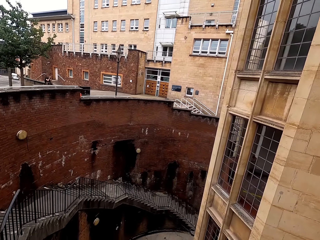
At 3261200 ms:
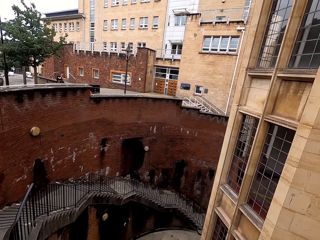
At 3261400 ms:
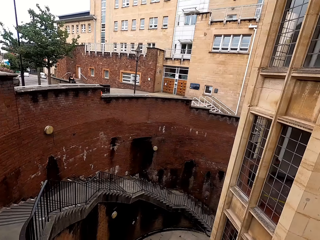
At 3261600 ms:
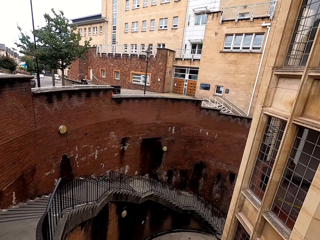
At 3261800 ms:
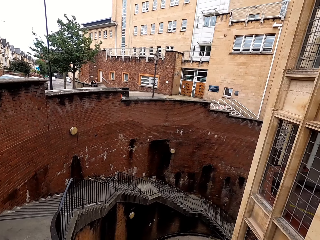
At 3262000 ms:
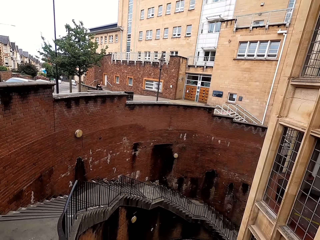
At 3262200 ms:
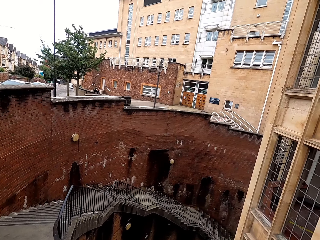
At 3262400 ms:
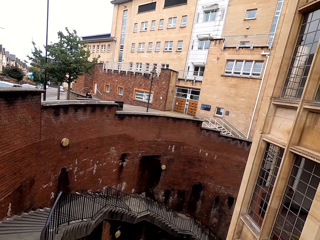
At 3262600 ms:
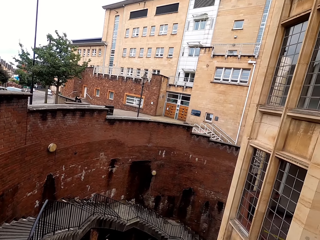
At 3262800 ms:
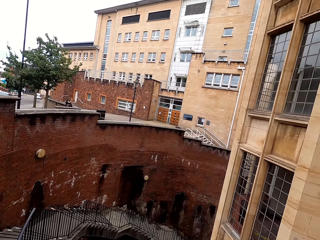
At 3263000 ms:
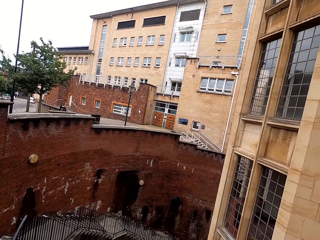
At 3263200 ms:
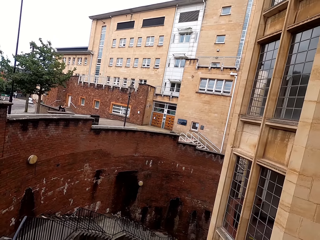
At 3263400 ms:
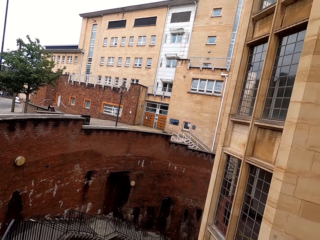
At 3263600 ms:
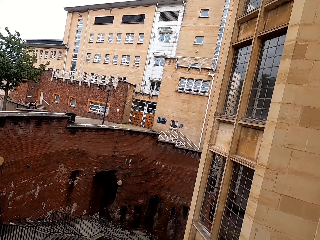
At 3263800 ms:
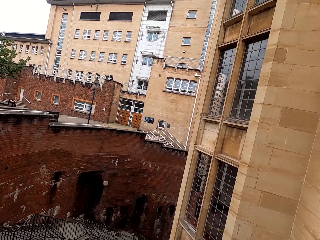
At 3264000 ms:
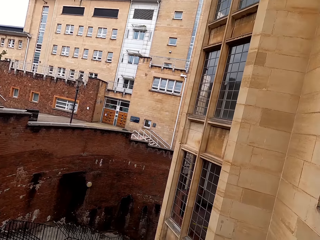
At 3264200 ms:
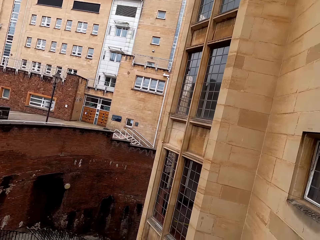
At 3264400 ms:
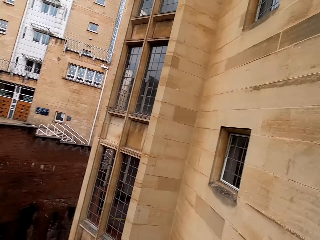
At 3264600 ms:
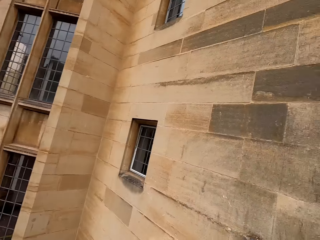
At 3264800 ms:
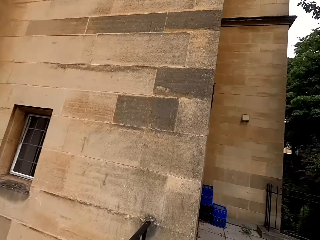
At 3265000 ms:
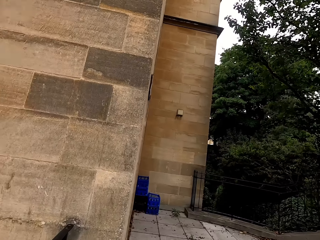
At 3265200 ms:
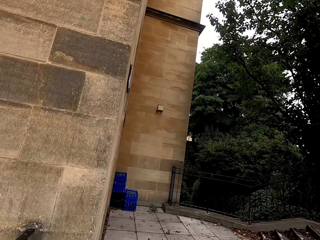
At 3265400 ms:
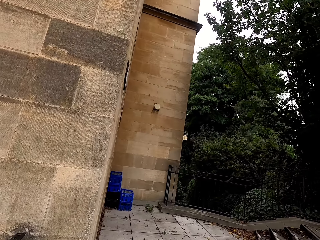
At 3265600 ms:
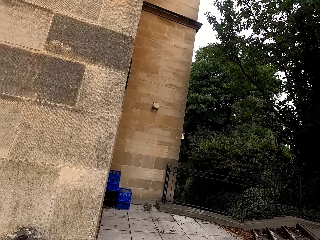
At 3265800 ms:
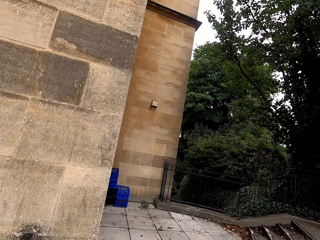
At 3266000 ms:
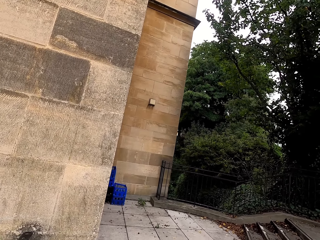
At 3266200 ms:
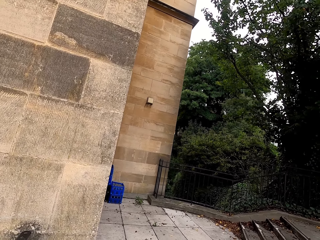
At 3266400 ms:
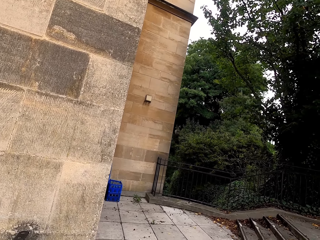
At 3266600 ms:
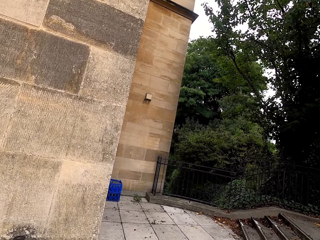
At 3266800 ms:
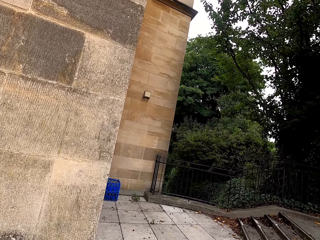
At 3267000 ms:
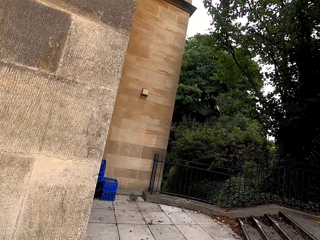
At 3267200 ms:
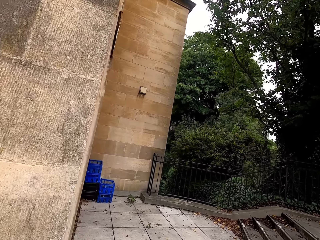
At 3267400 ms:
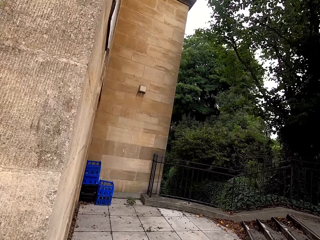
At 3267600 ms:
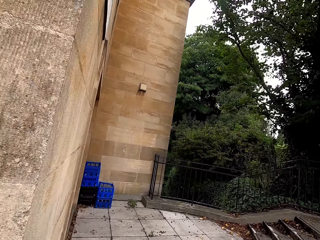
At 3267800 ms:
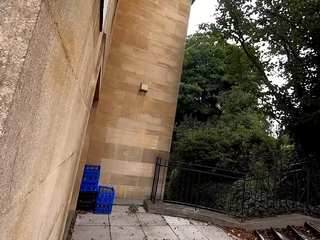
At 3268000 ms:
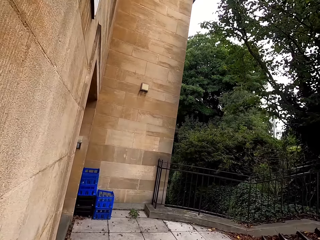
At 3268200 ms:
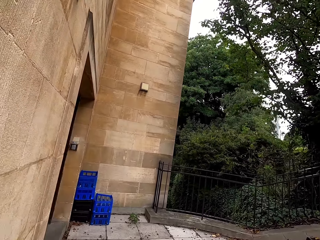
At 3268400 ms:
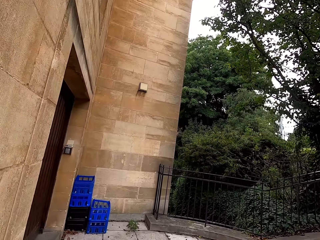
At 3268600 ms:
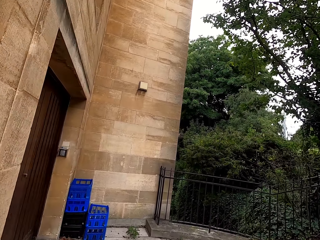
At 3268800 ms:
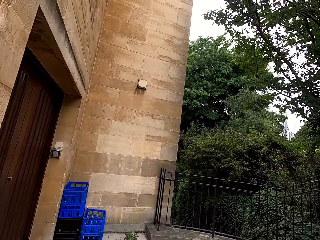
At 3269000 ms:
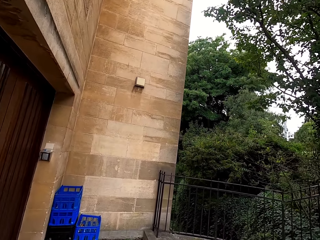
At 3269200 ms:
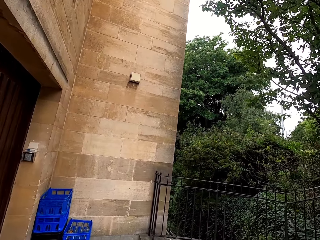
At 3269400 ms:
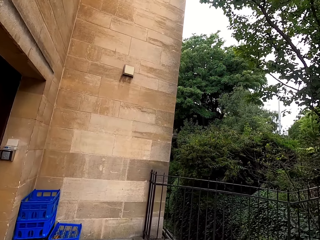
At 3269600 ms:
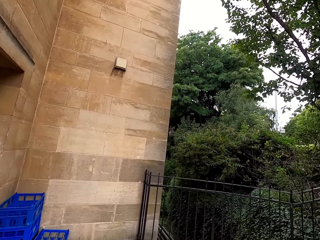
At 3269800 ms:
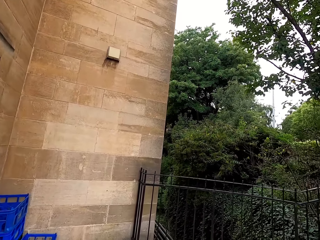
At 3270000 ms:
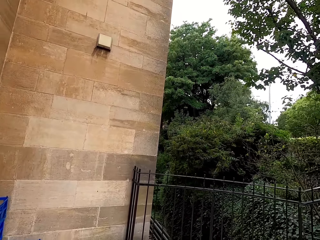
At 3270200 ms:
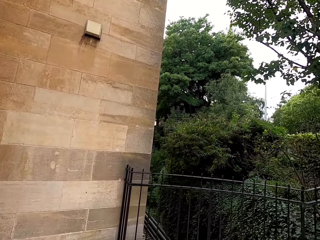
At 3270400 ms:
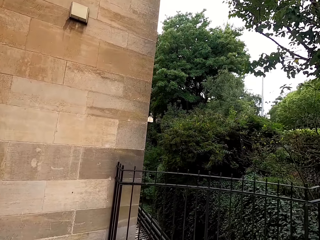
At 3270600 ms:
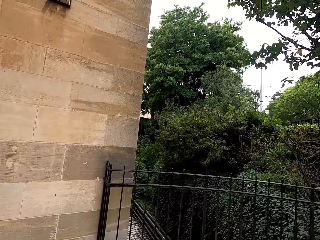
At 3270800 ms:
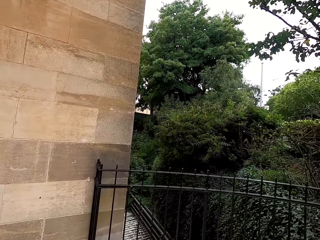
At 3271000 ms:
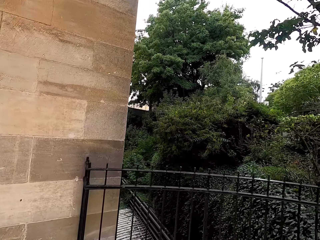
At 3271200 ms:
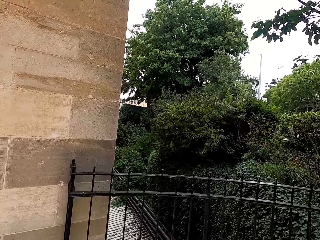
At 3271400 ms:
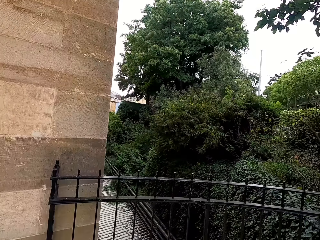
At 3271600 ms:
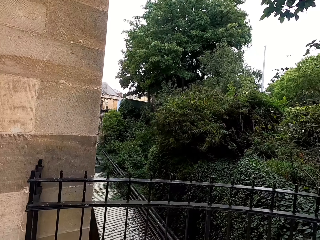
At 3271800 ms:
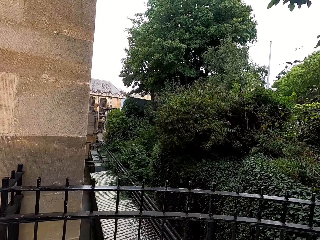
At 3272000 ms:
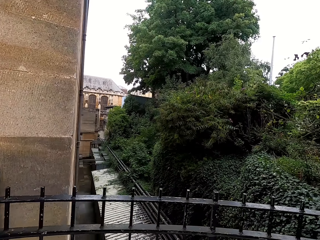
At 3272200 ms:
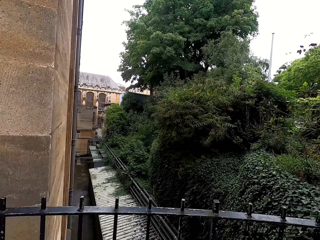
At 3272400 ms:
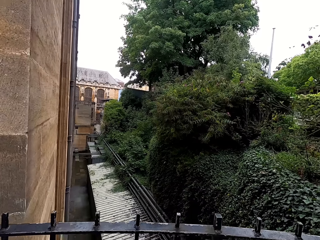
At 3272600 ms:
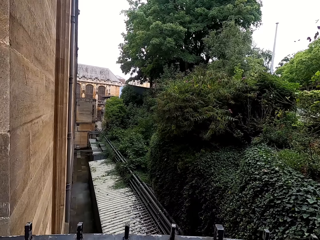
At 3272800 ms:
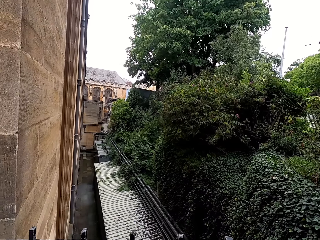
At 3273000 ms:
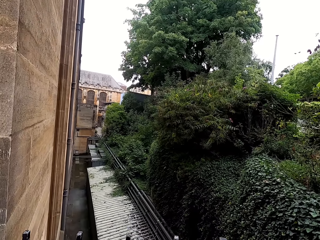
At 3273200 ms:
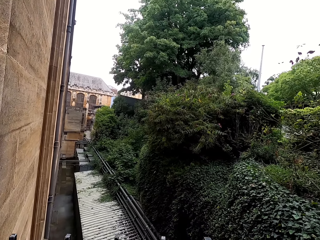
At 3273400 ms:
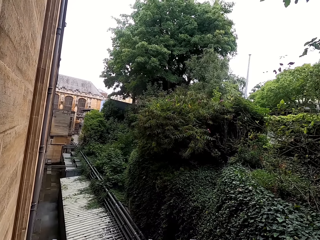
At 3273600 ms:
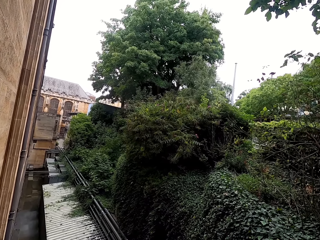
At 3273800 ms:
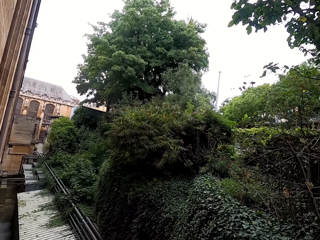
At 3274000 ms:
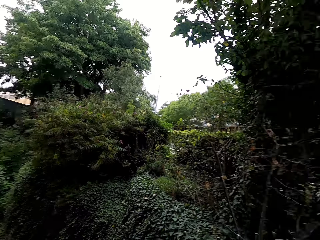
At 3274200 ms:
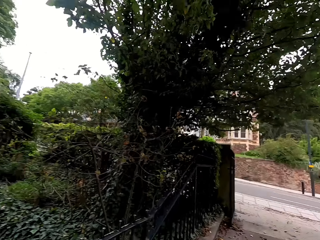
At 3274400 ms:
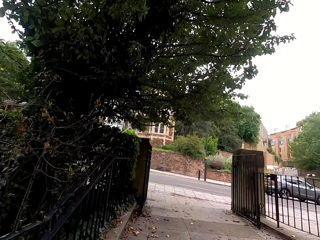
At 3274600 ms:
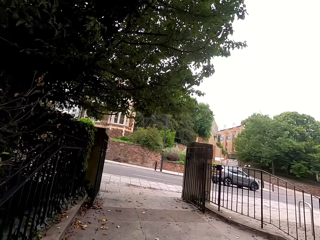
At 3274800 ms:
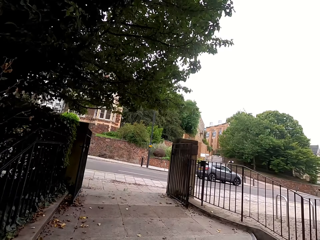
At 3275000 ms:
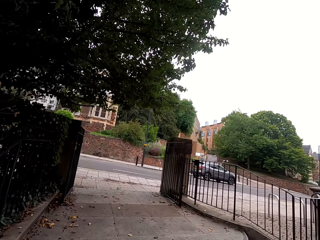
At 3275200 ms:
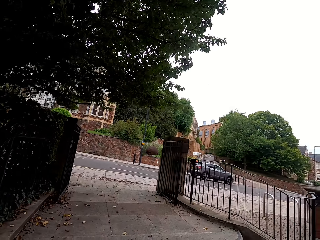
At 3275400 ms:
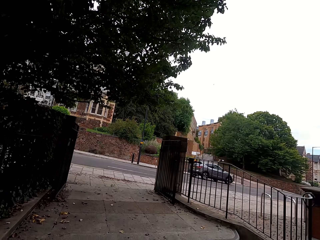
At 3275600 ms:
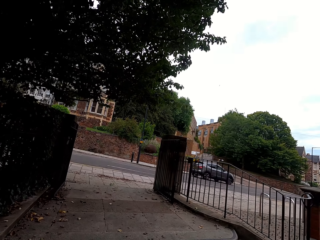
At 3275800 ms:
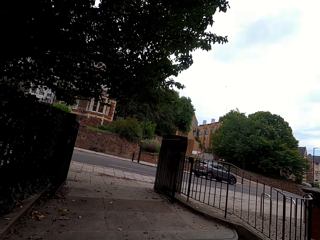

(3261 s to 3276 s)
The camera wearer walks. They look around.

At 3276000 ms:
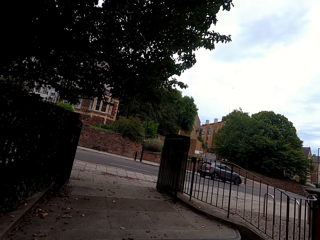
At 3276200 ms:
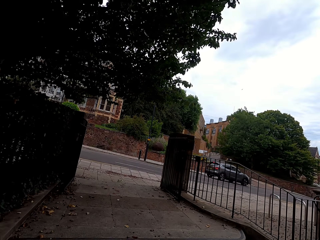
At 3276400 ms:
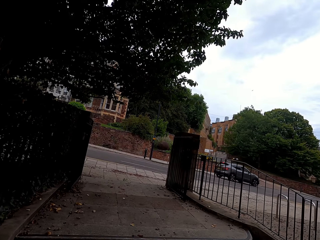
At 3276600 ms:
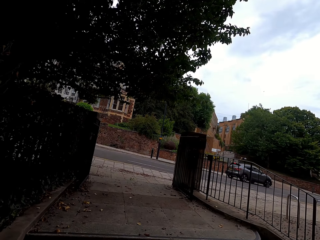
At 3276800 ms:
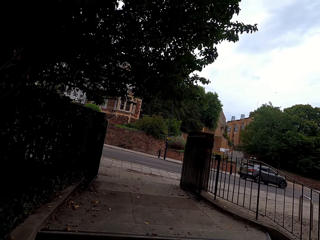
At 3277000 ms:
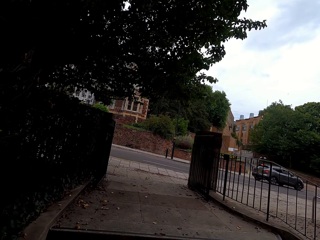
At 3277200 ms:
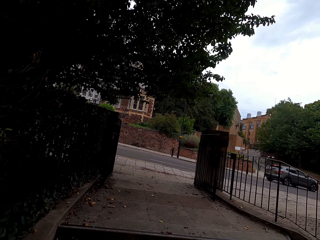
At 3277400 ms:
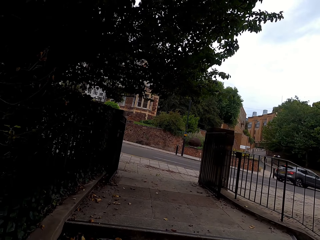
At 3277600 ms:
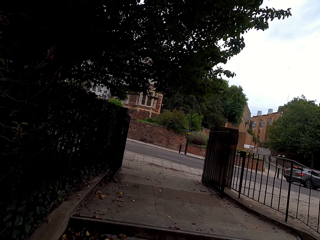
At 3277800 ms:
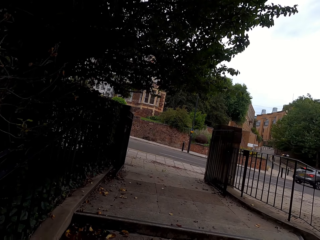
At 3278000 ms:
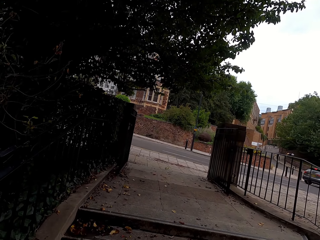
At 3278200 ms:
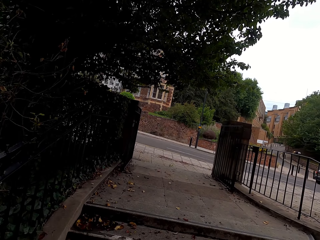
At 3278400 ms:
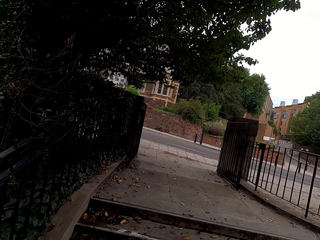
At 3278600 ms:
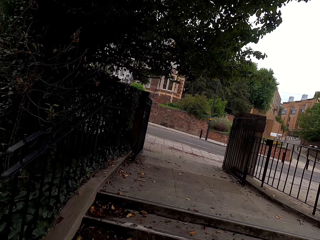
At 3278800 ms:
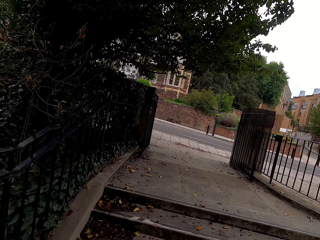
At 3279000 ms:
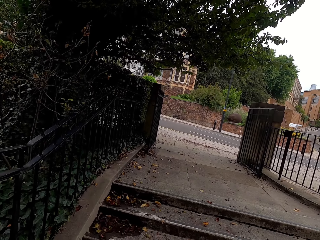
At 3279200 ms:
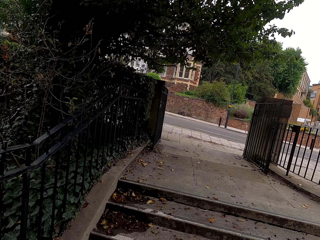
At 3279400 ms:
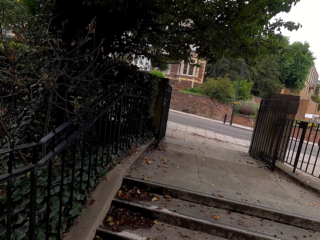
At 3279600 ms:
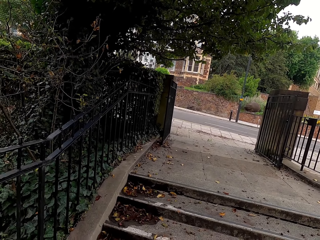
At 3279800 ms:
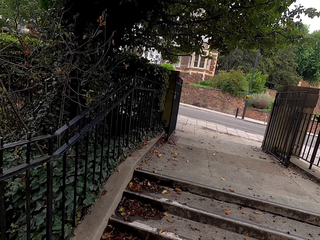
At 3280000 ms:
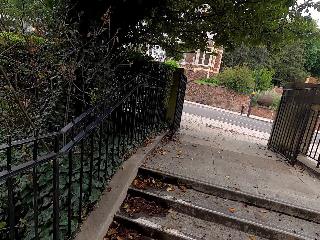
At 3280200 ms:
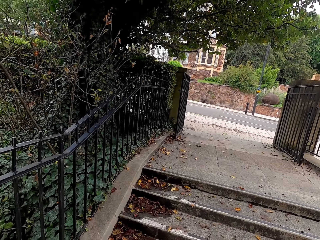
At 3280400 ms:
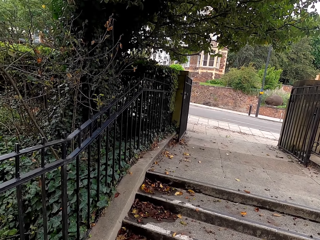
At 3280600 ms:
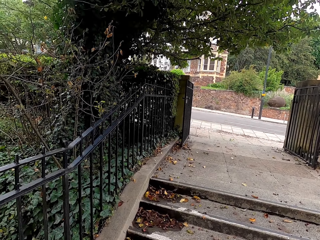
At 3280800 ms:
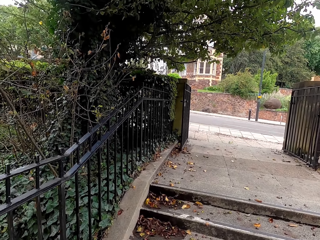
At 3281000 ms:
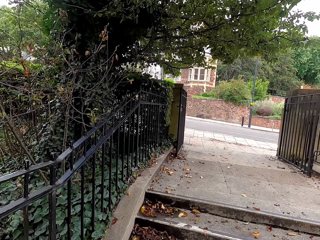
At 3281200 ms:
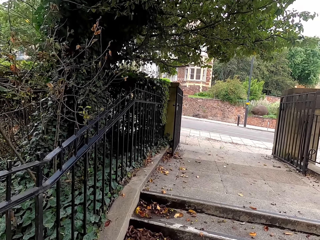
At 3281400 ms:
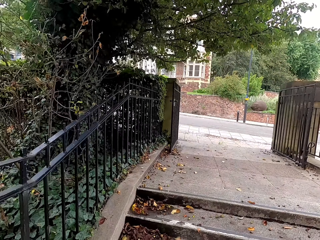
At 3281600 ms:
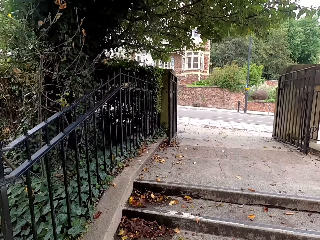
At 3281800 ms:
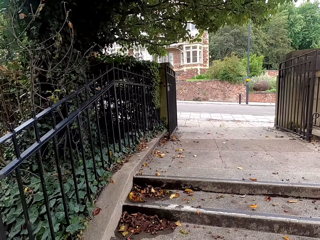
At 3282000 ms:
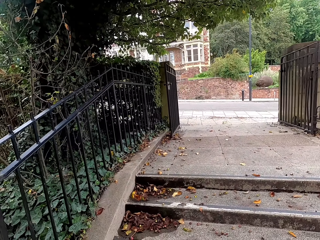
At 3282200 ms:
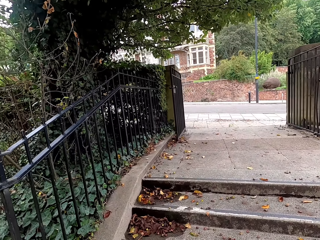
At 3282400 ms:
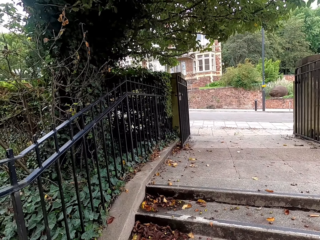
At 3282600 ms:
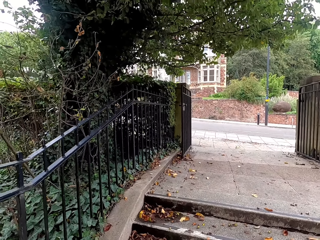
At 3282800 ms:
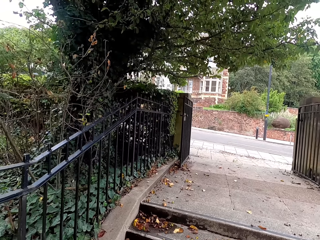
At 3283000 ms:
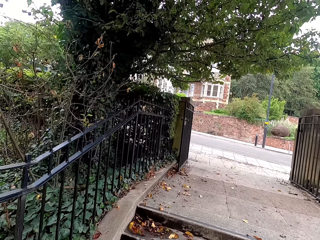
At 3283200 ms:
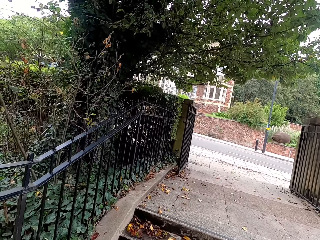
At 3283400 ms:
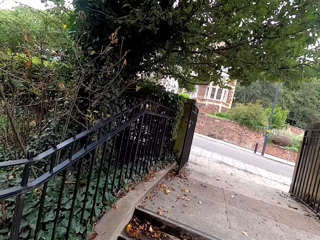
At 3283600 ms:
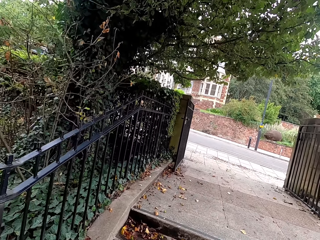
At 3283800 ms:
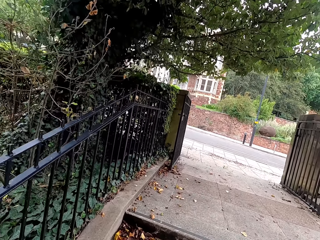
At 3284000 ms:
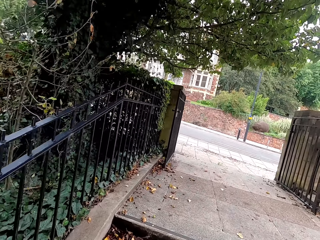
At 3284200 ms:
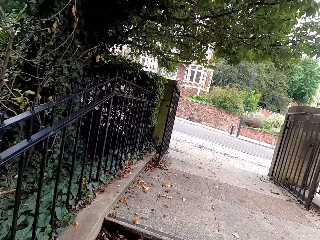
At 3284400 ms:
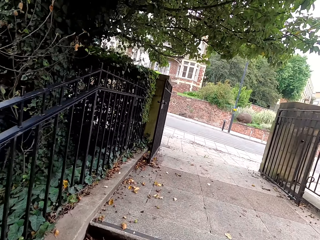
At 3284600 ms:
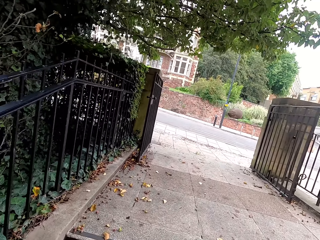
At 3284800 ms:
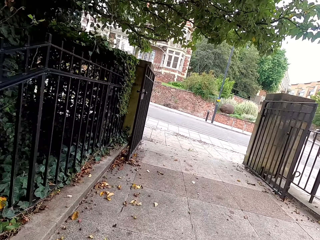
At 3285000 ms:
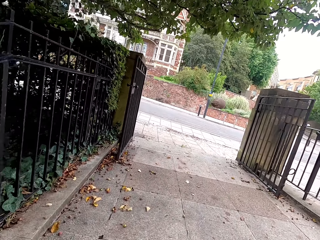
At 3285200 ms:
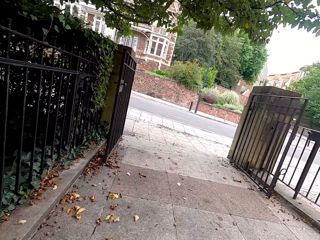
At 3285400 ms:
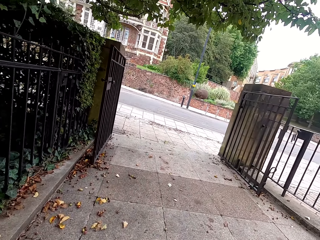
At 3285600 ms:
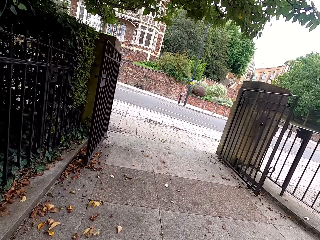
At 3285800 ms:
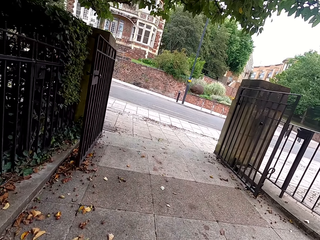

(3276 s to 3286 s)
The camera wearer walks.
